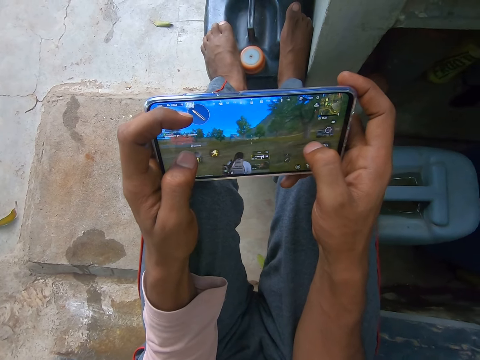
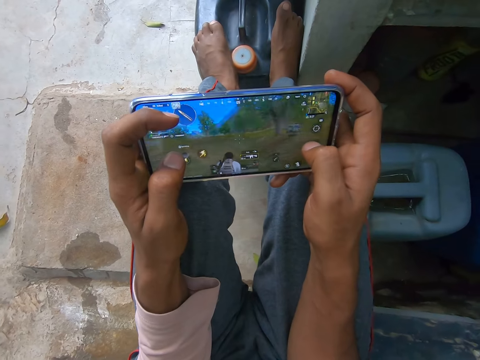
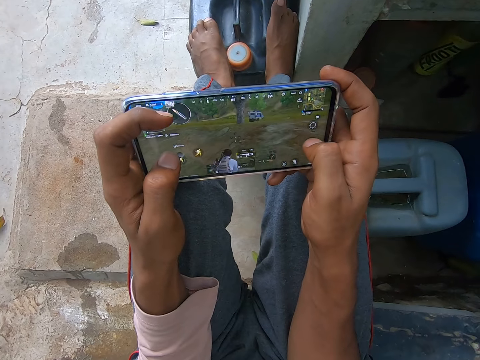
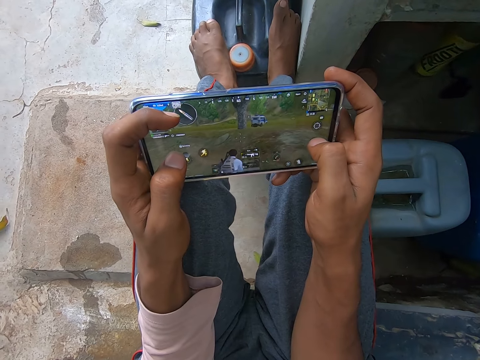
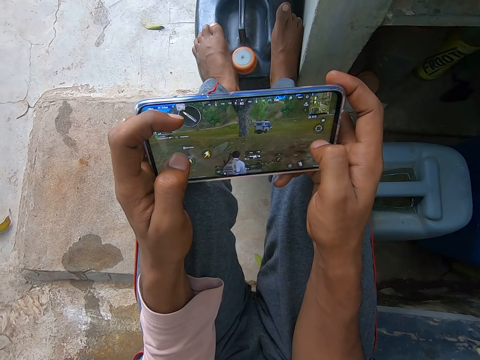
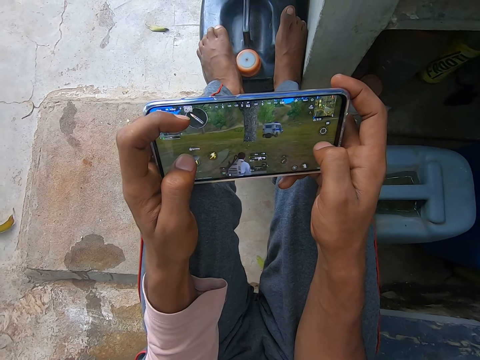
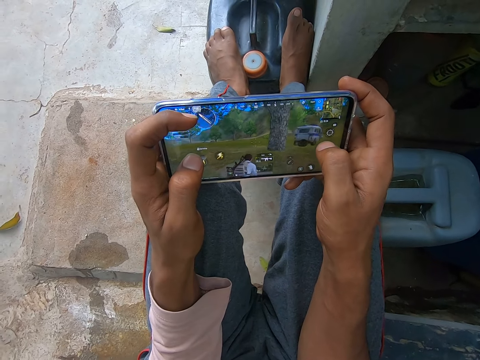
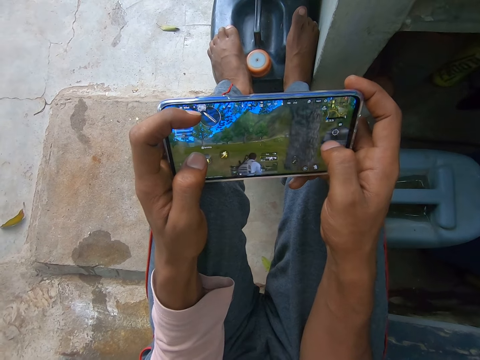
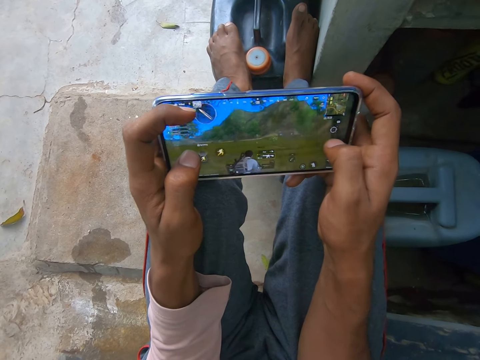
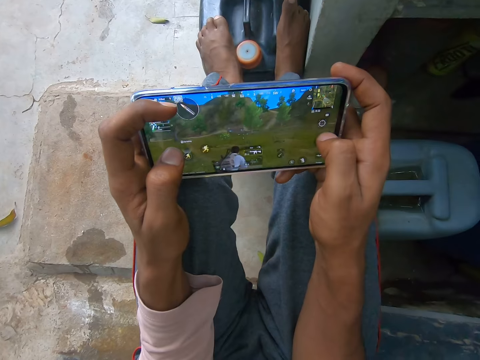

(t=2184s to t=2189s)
The camera wearer slides a finger on the phone's screen.

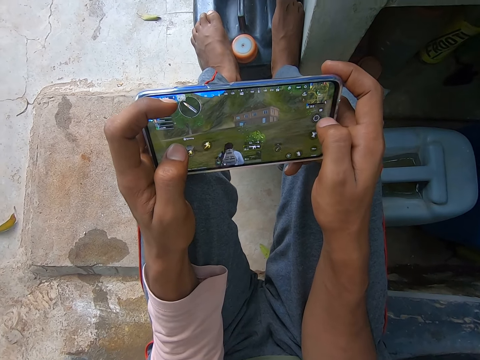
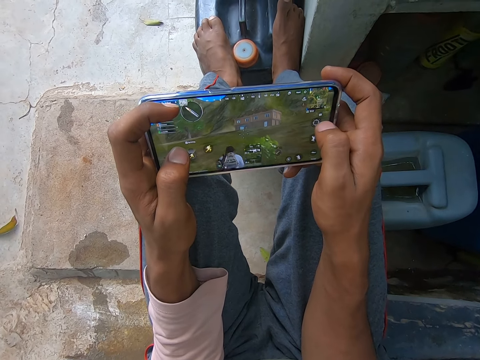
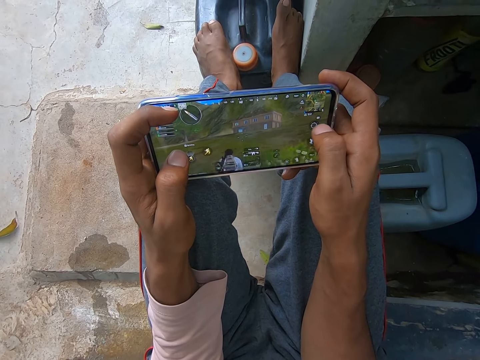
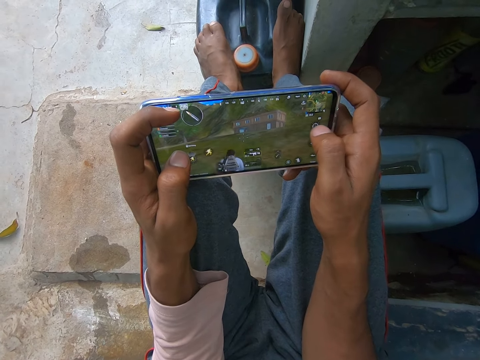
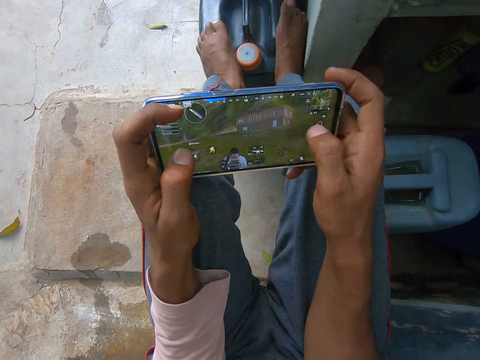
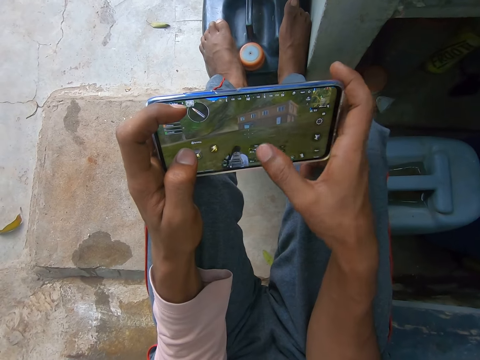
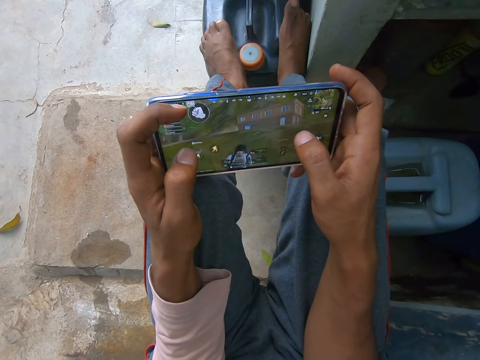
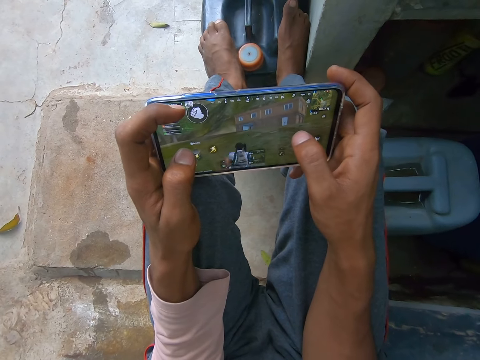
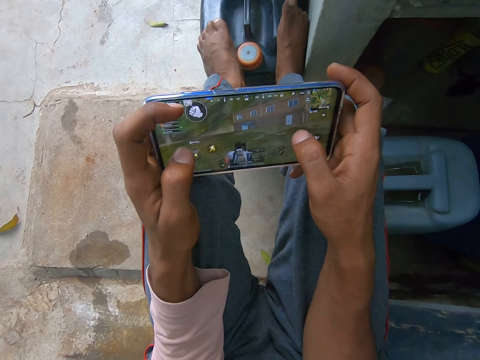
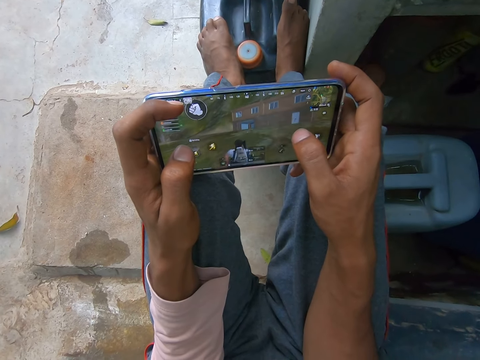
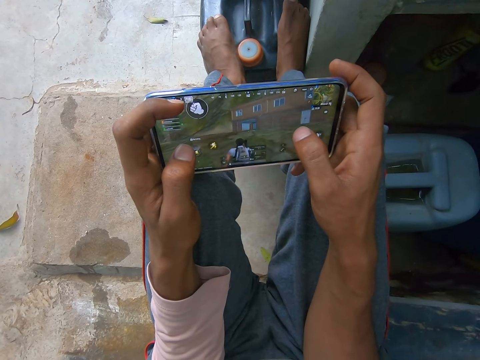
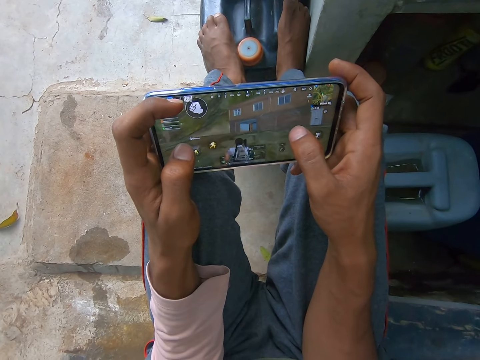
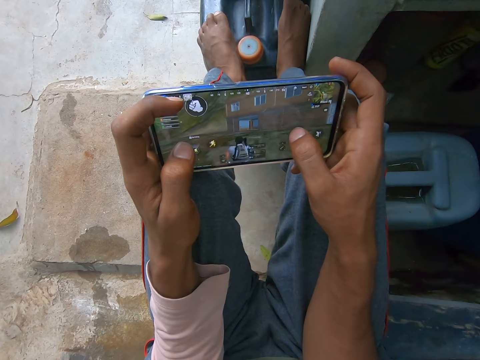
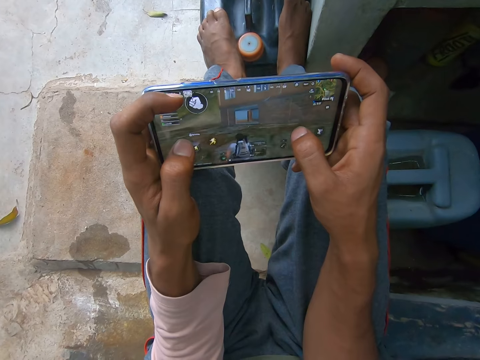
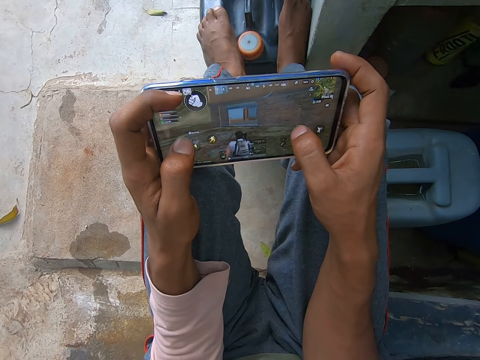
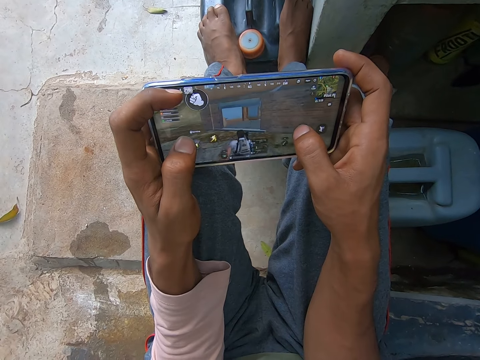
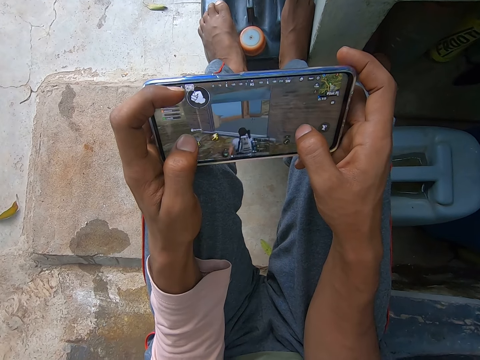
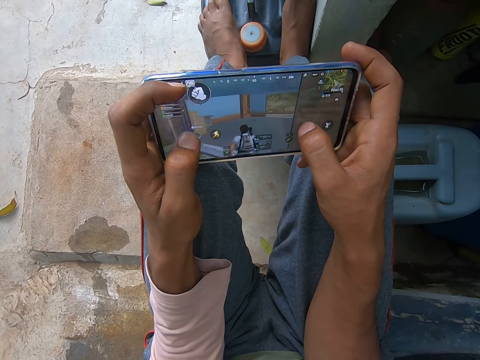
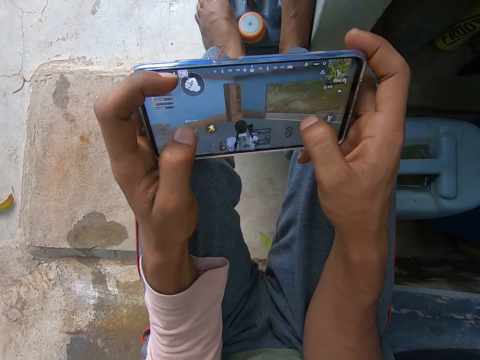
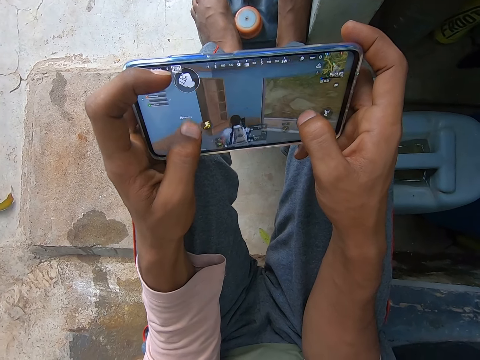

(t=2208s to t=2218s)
The camera wearer taps an icon on the phone's screen. He places his finger on the screen.

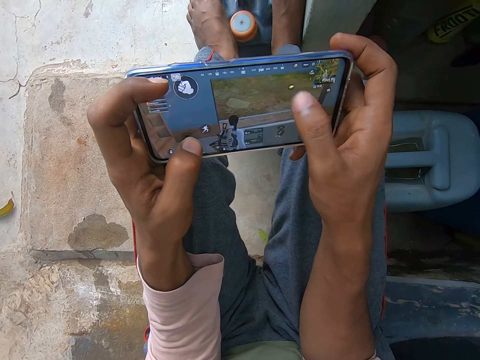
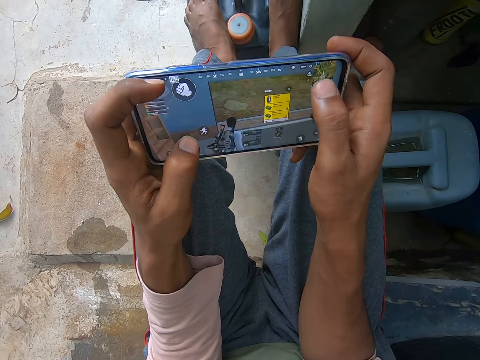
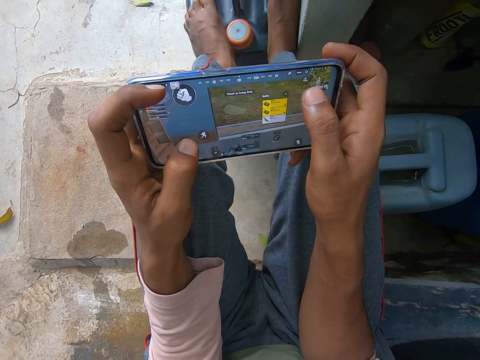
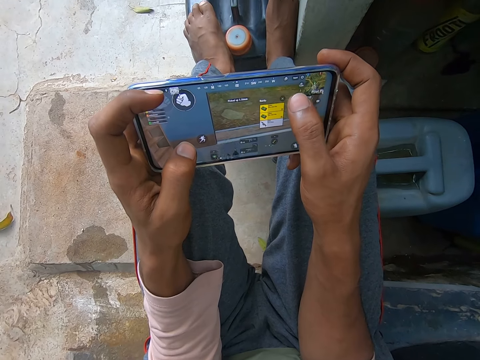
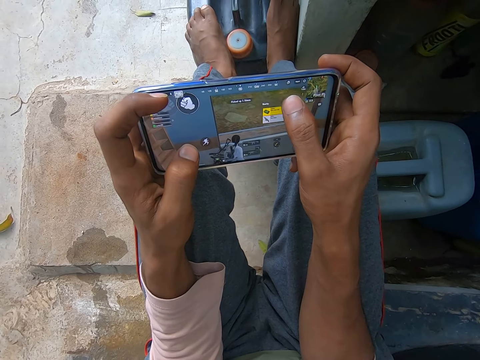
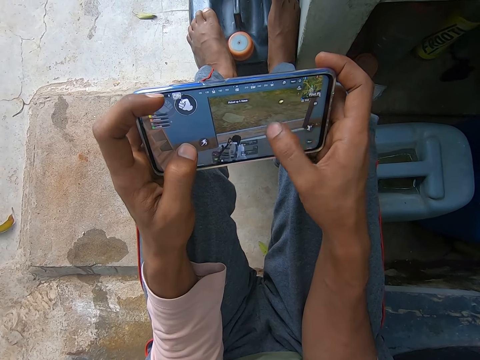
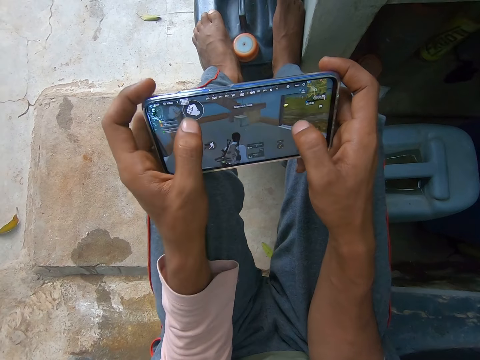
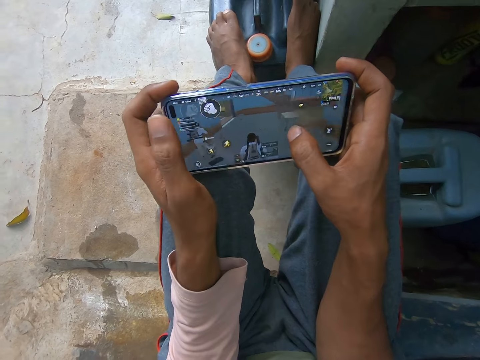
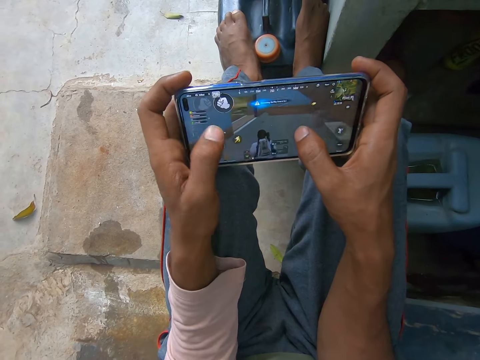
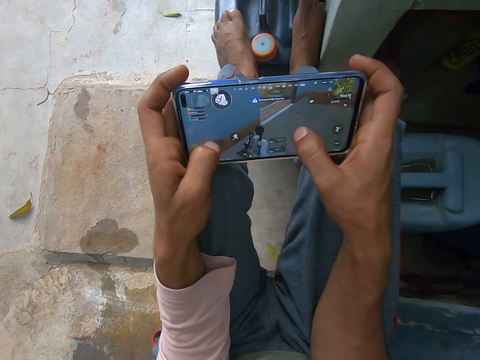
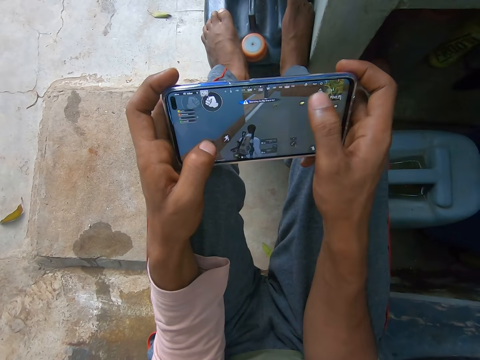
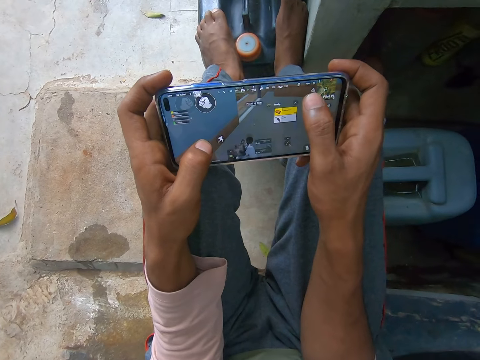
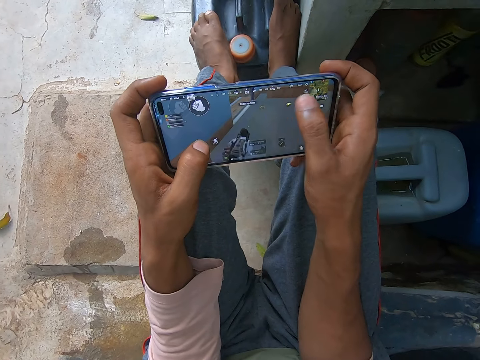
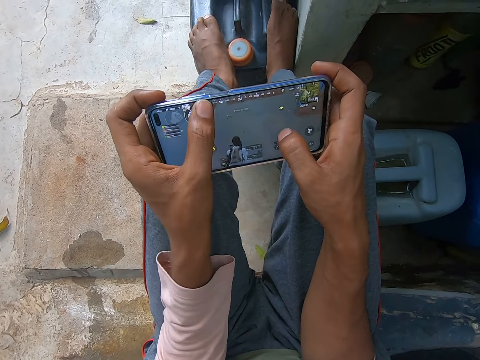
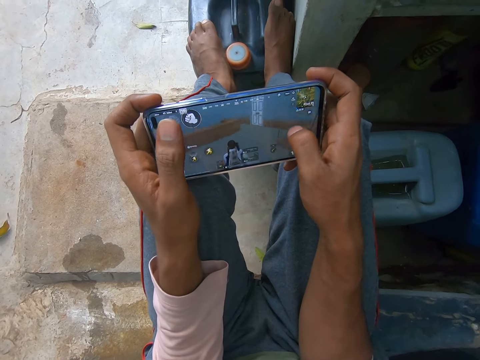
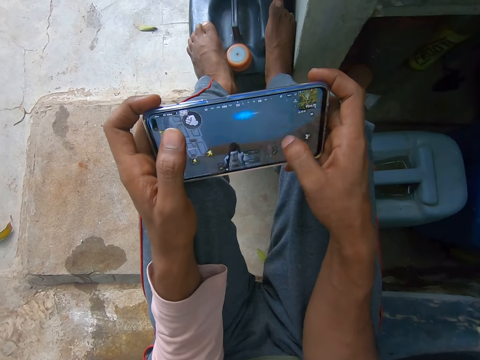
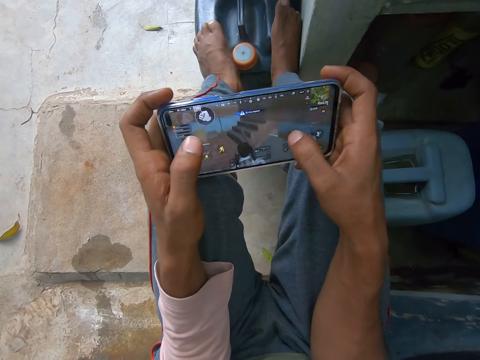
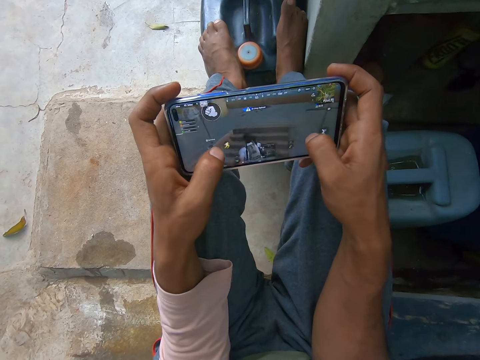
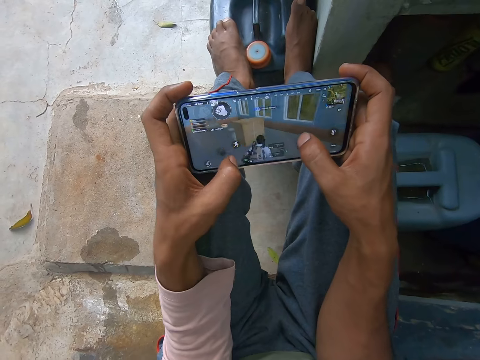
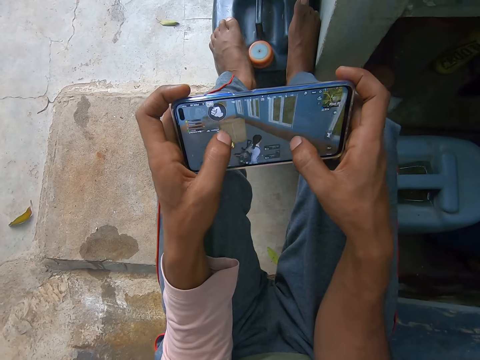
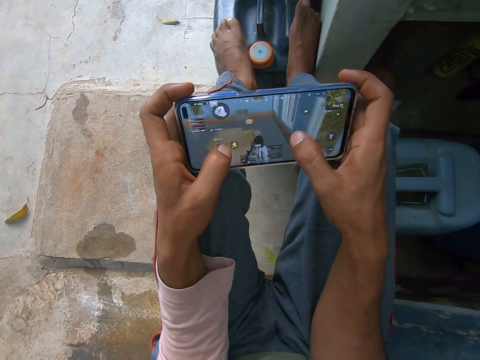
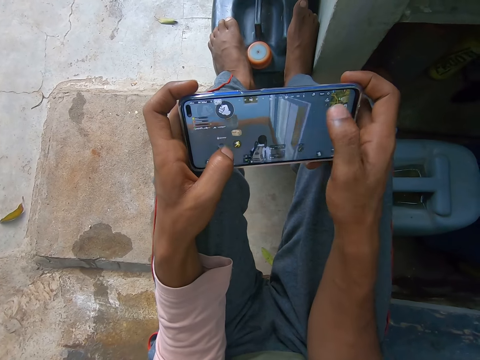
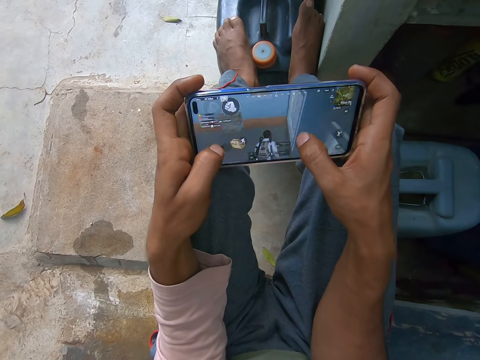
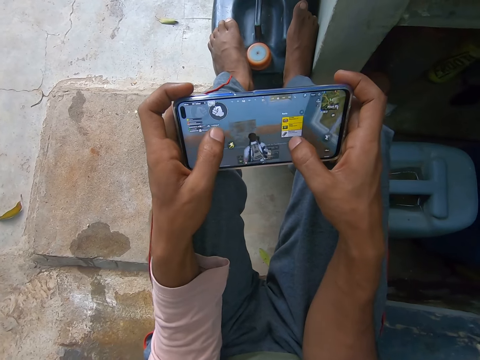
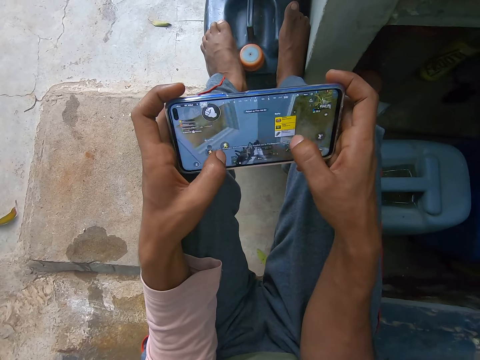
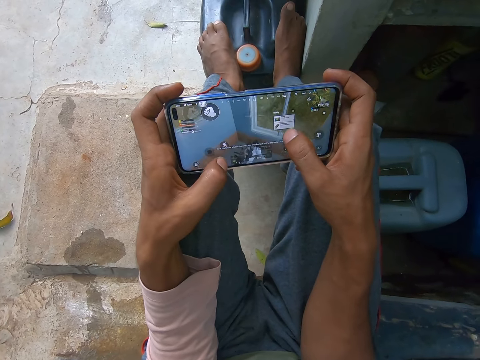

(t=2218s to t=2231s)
The camera wearer taps an icon on the phone's screen repeatedly. They slide a finger on the phone's screen. They tap an icon on the phone's screen. They slide a finger on the phone's screen. They tap an icon on the phone's screen. They slide a finger on the phone's screen.
